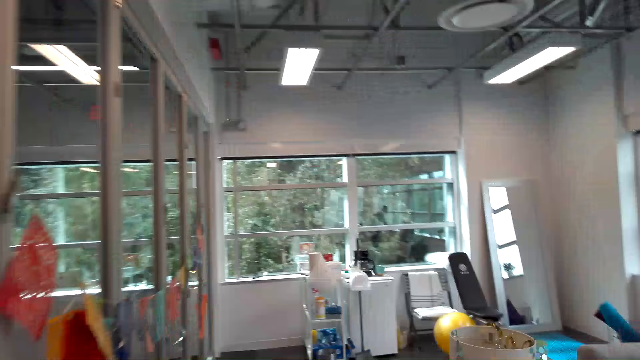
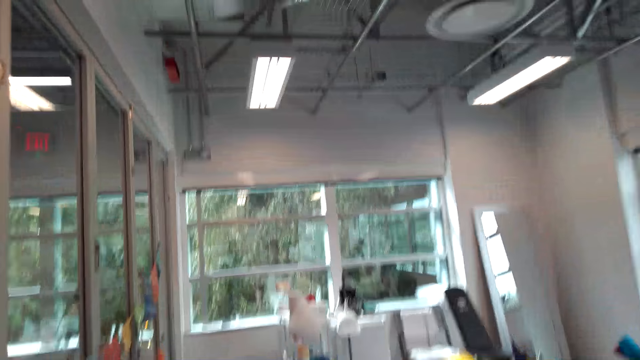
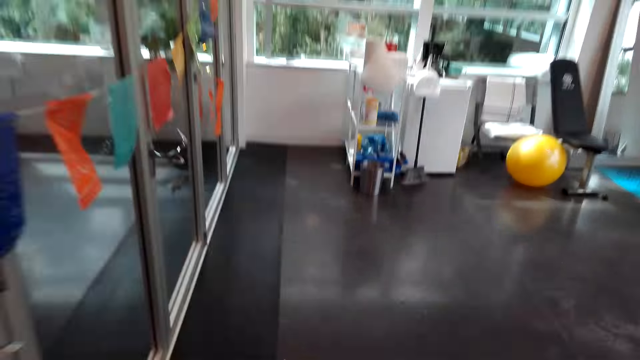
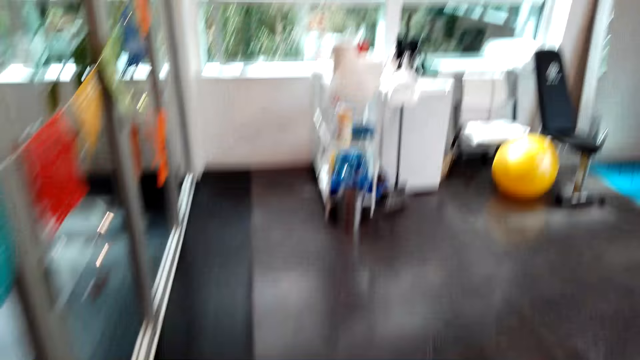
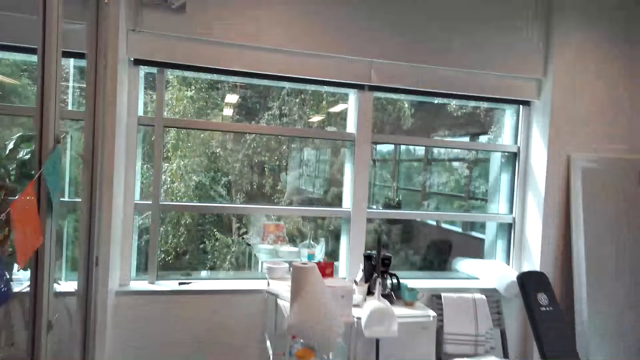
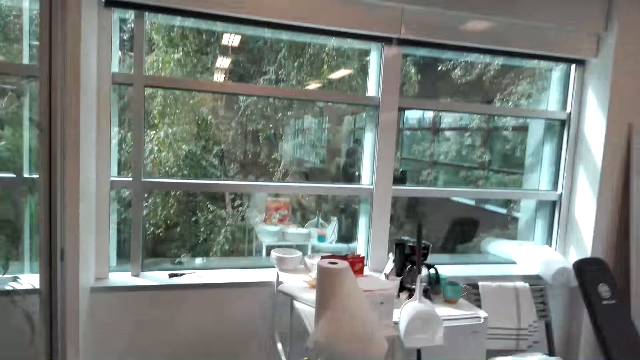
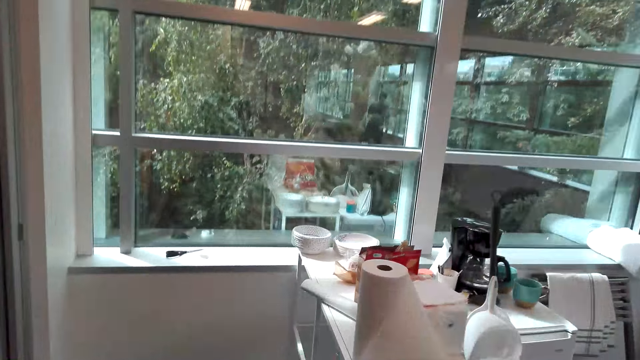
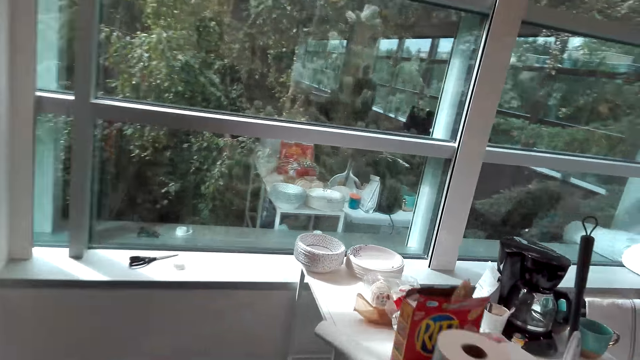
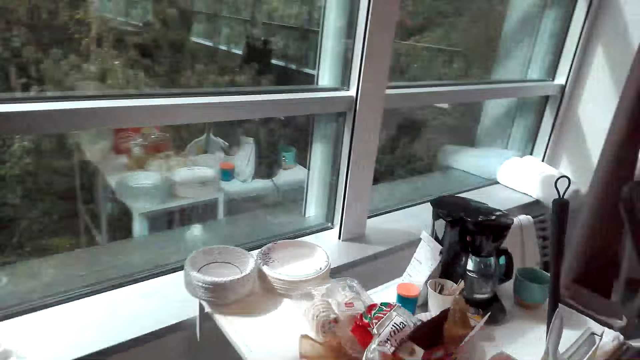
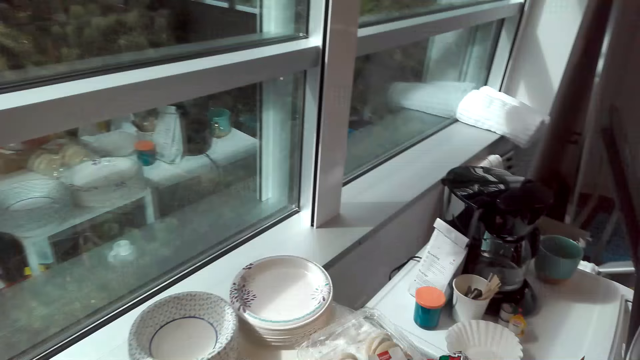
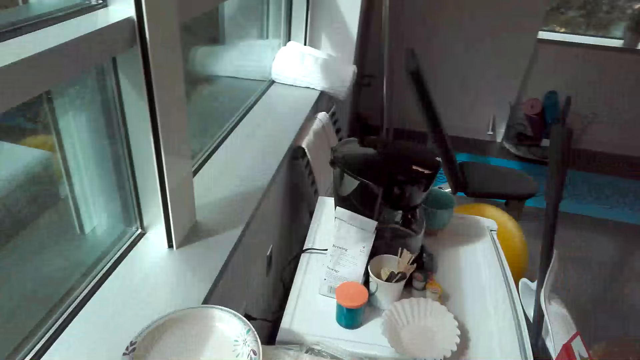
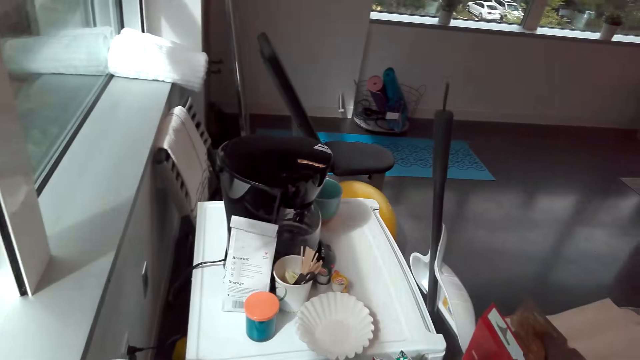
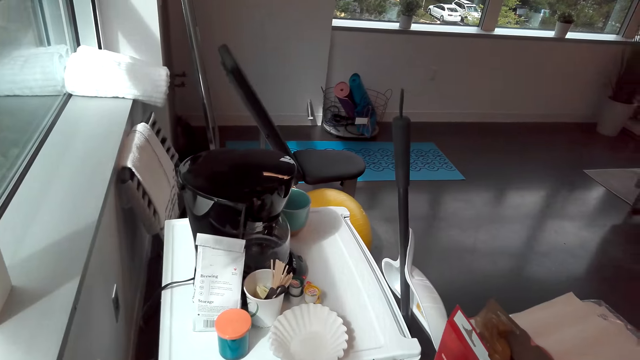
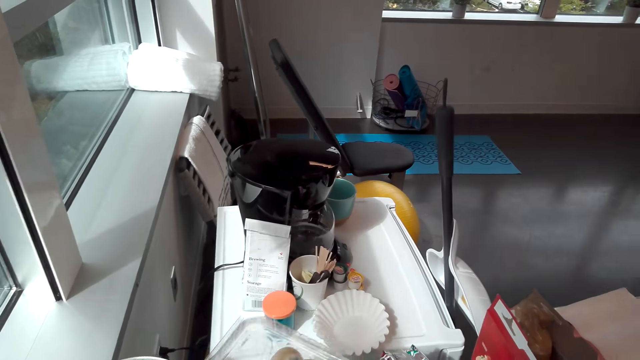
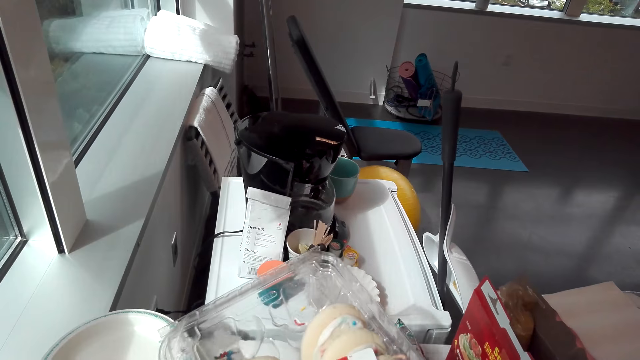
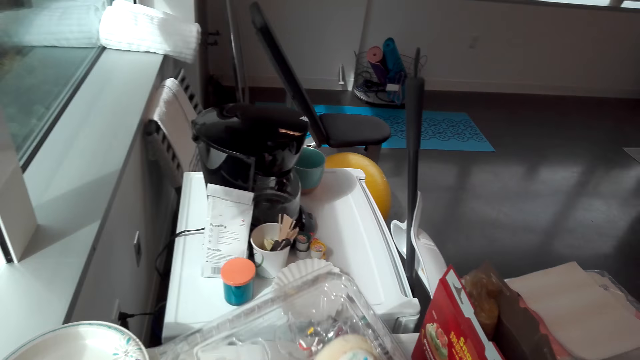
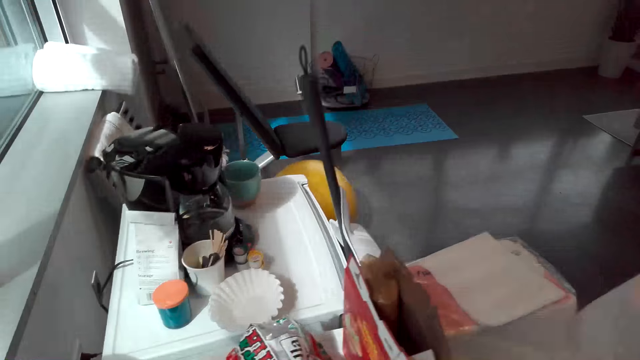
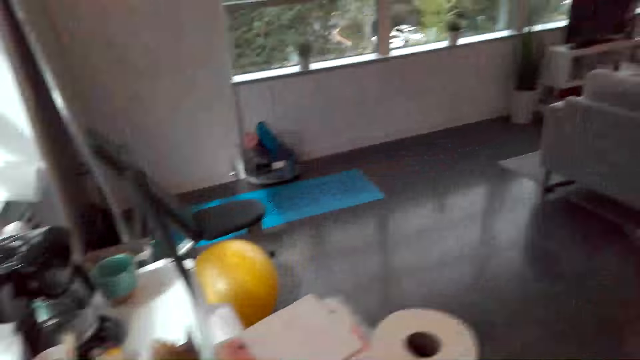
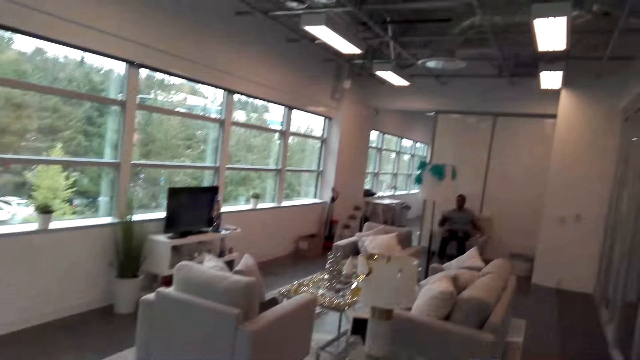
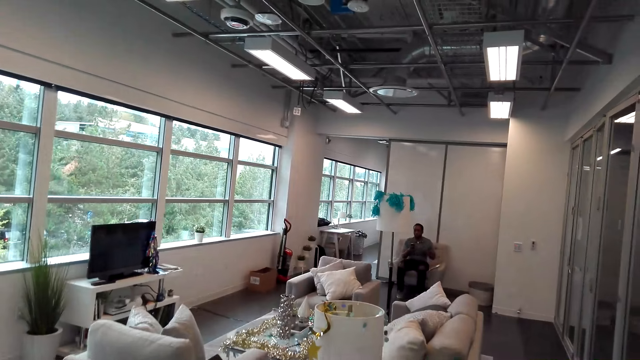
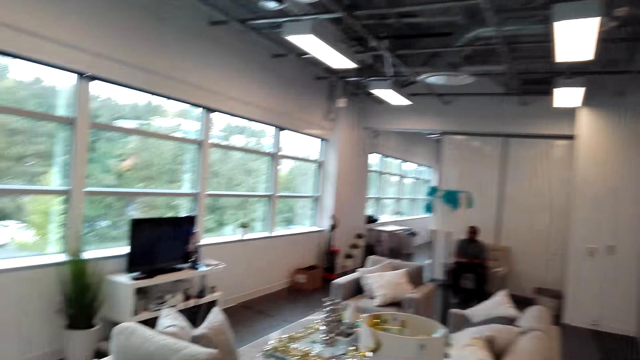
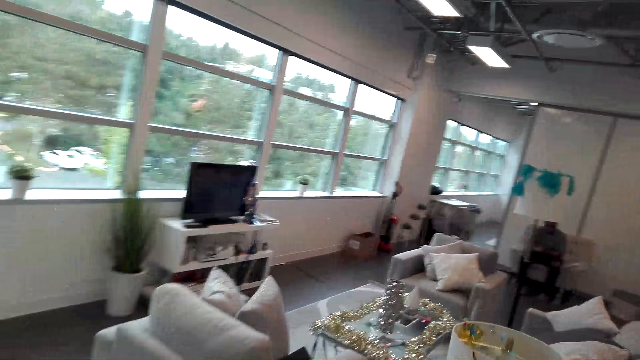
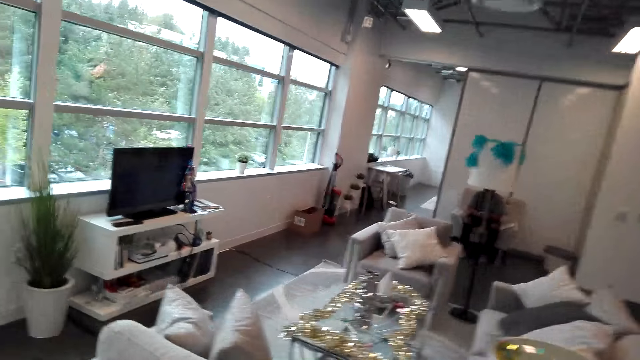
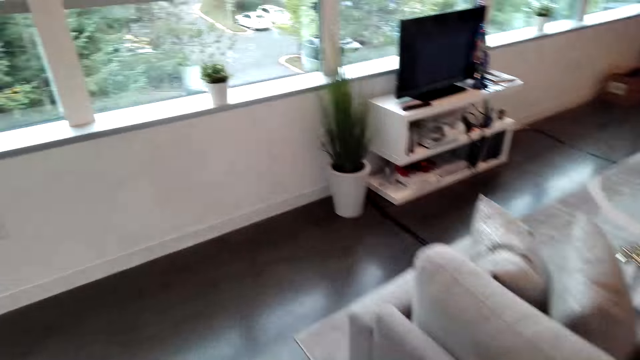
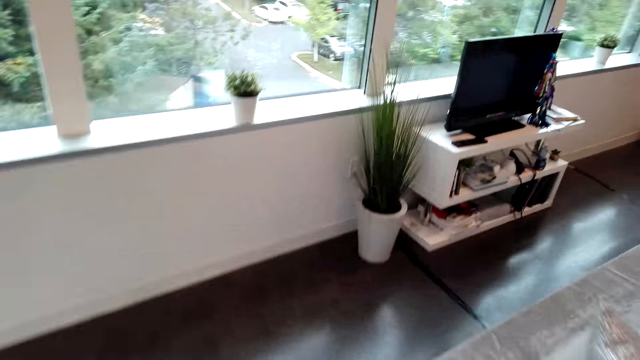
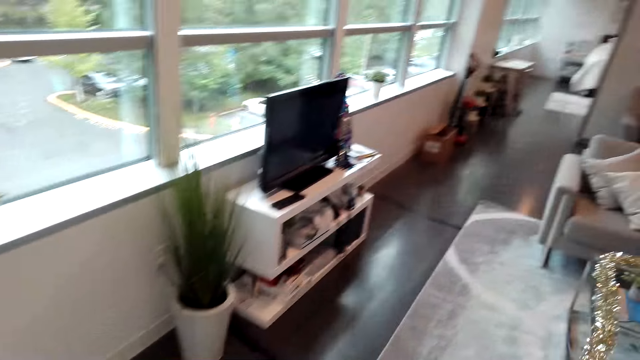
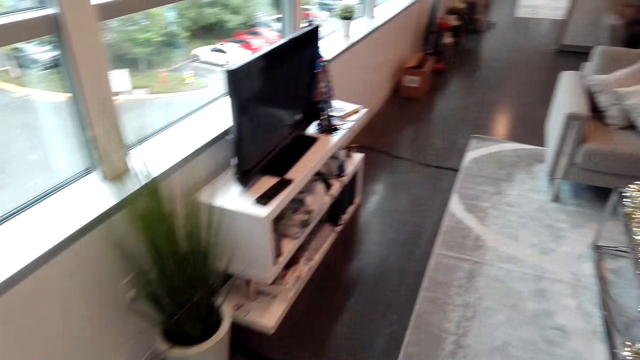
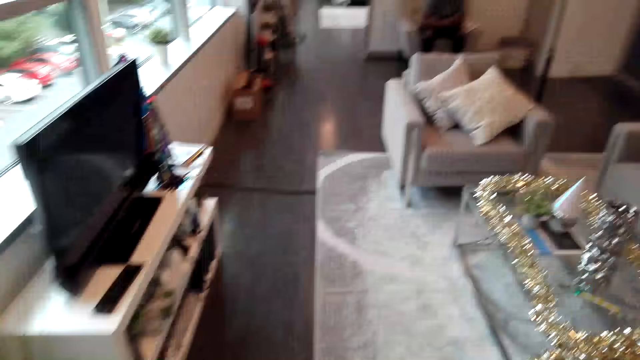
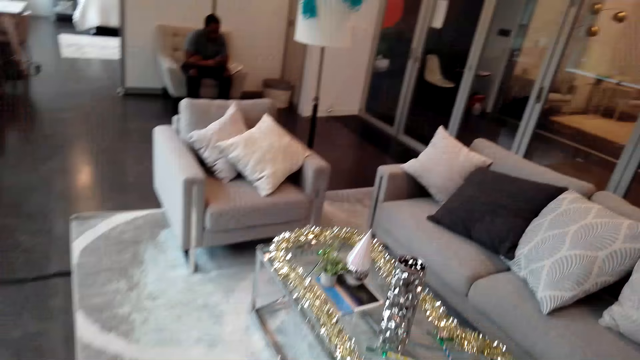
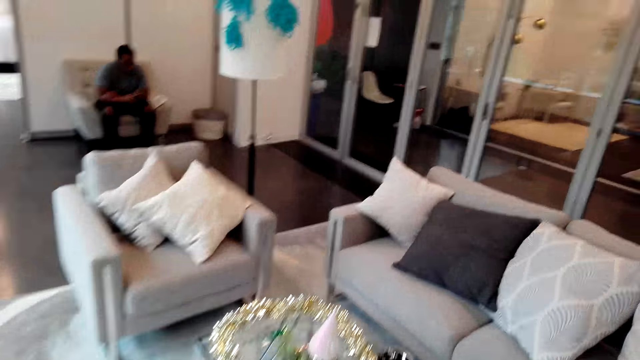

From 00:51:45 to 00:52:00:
The camera wearer picks up the plastic dish or tray. They look at the tray. They look around the house. They walk around the house.

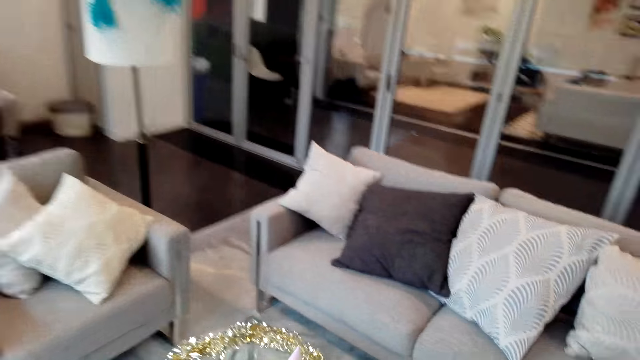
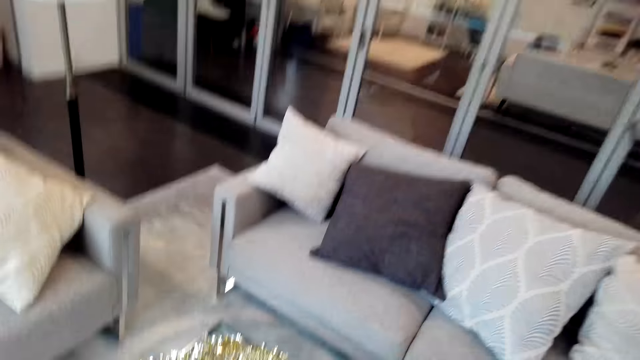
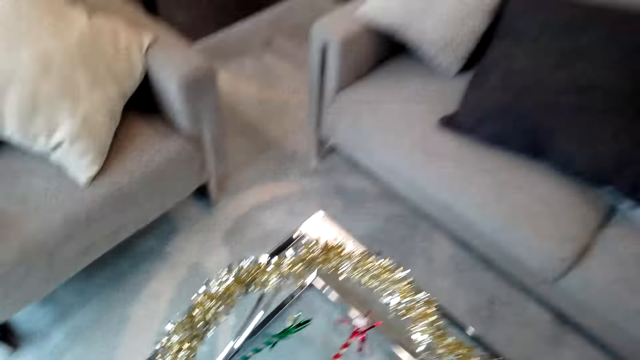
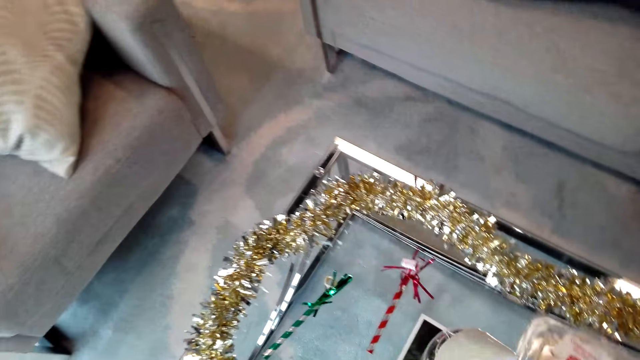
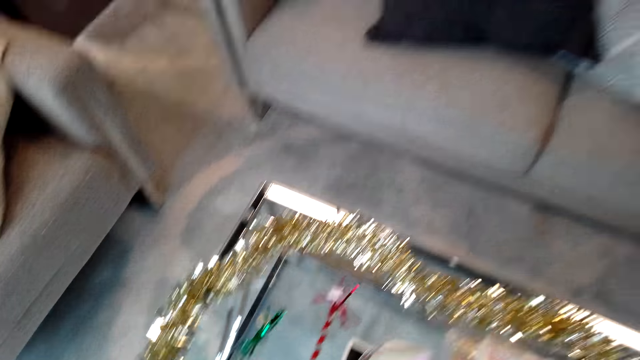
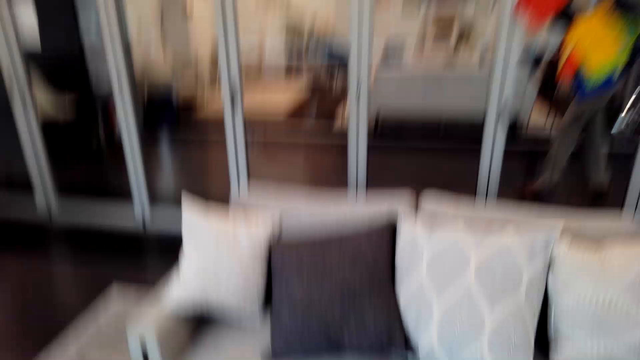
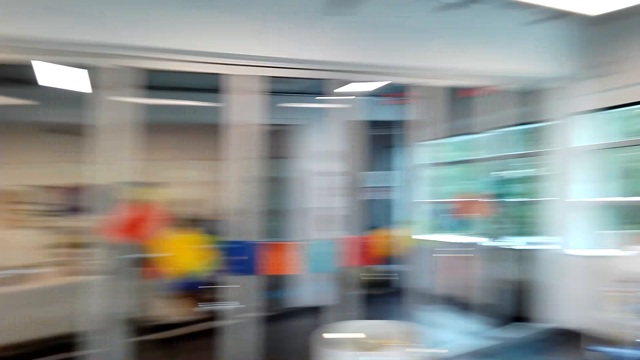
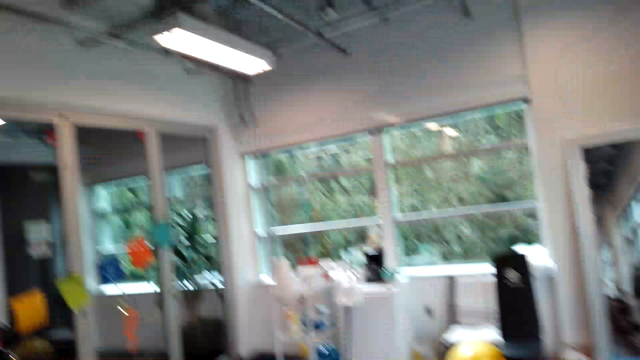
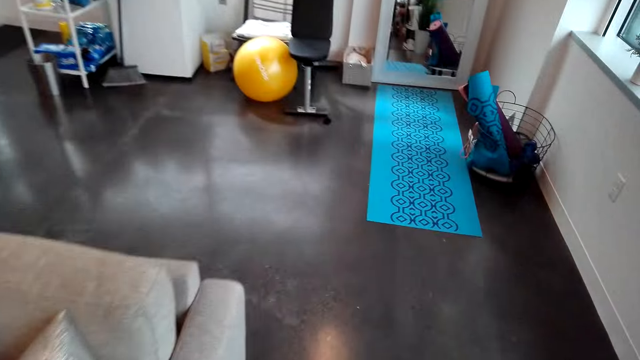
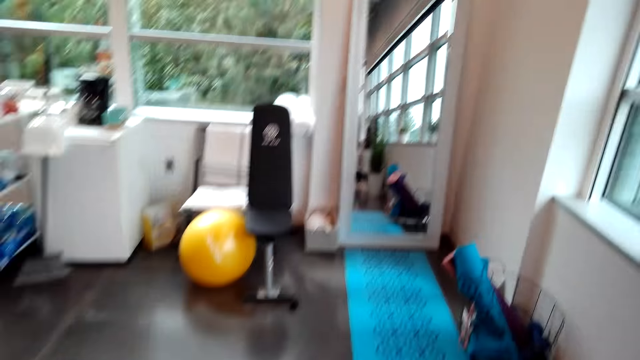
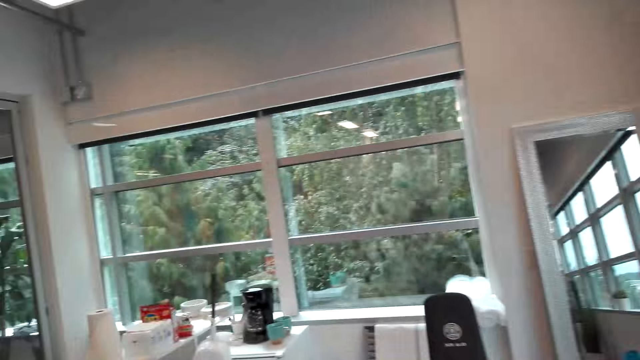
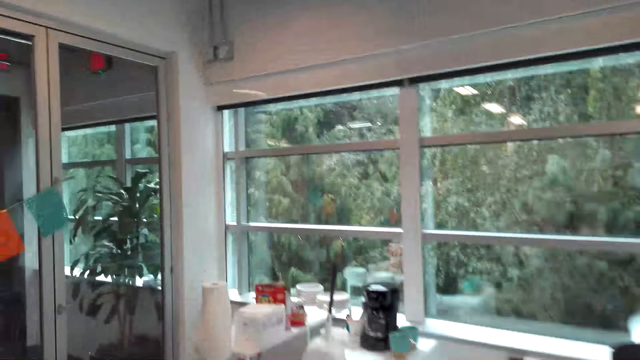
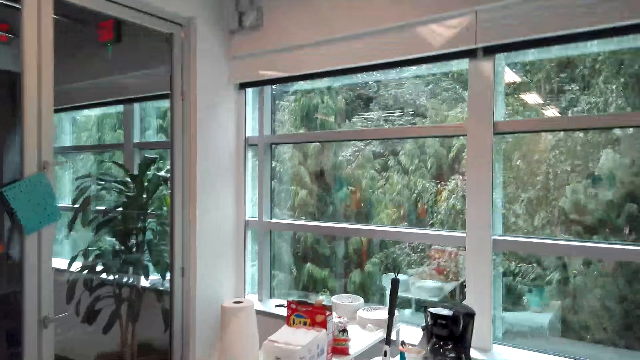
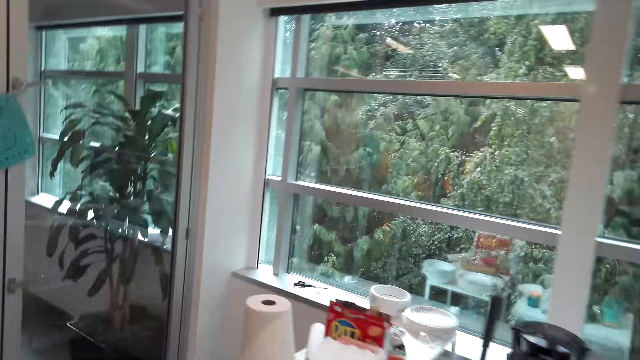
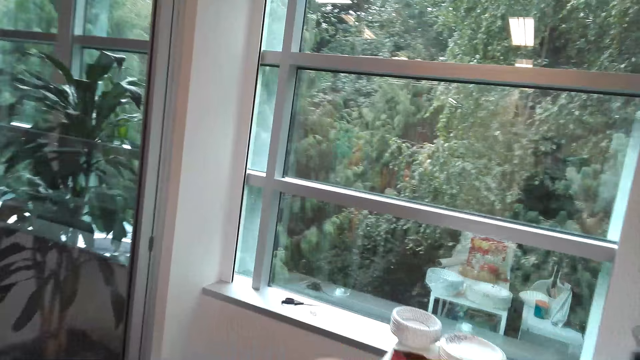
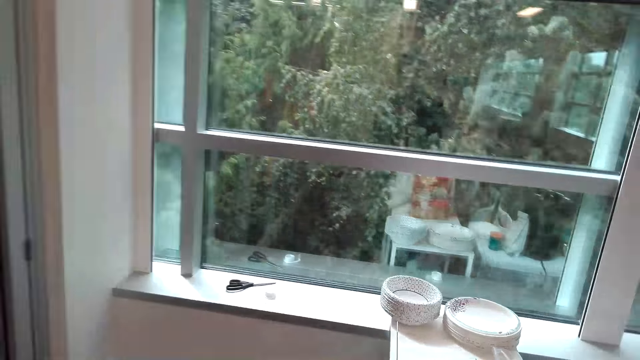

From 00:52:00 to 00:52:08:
The camera wearer puts the plastic plate on the table. They walk around the house.
